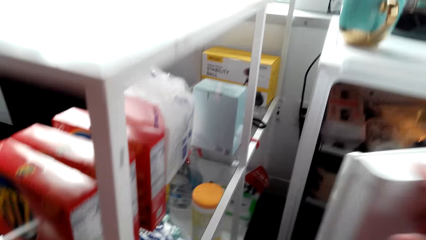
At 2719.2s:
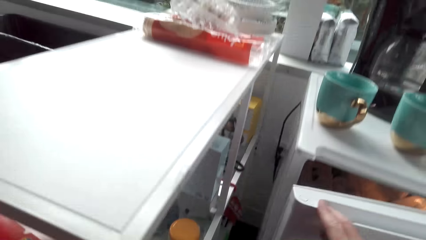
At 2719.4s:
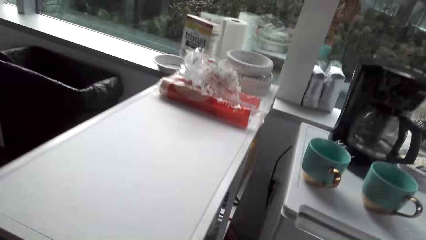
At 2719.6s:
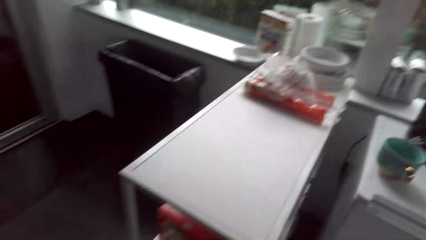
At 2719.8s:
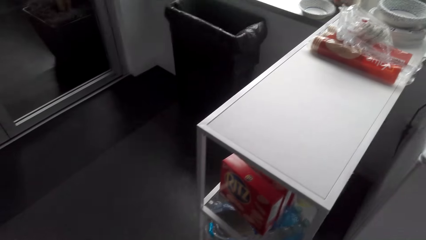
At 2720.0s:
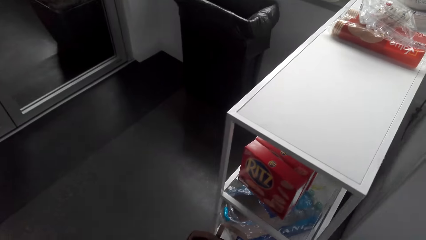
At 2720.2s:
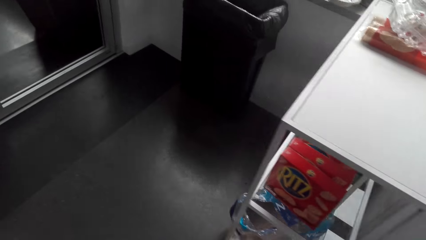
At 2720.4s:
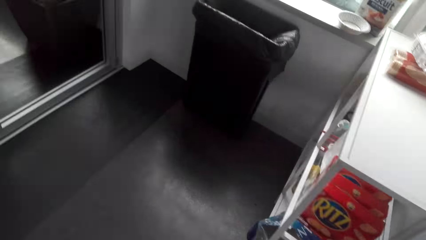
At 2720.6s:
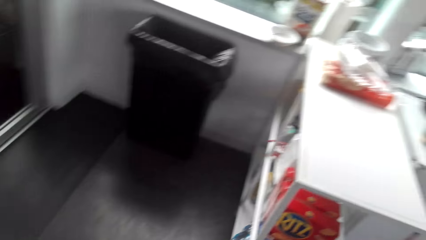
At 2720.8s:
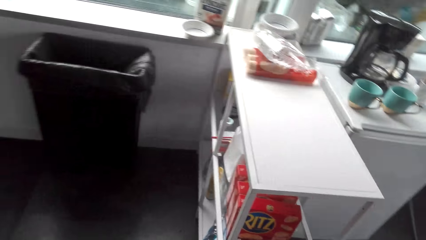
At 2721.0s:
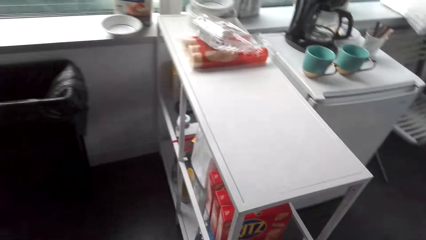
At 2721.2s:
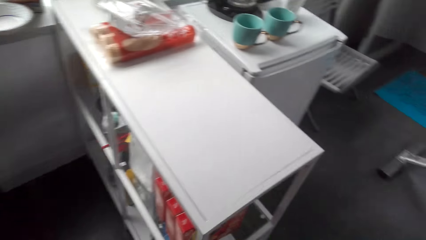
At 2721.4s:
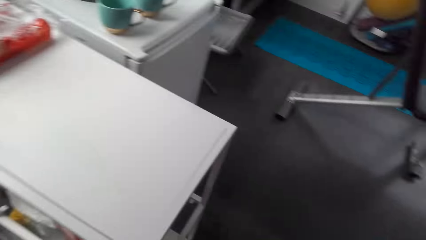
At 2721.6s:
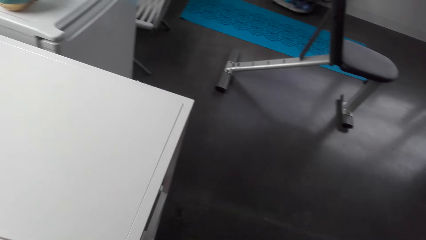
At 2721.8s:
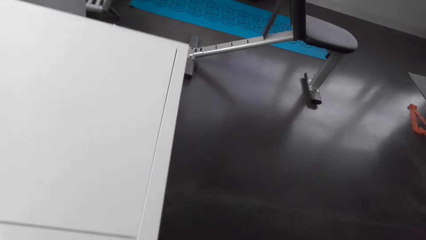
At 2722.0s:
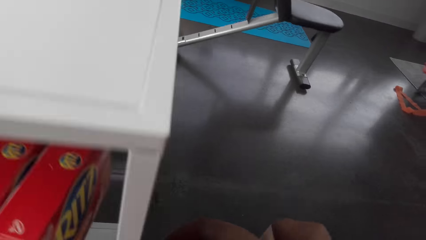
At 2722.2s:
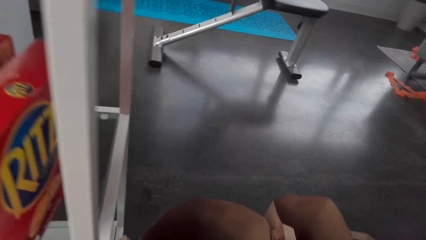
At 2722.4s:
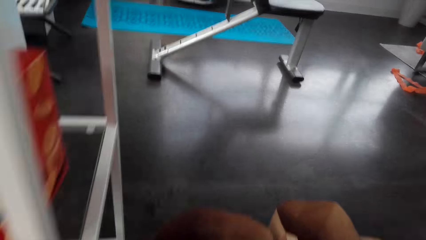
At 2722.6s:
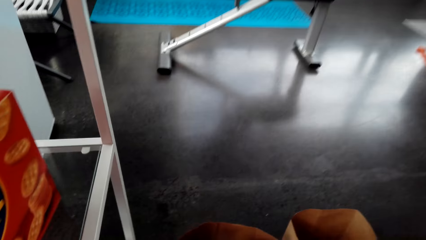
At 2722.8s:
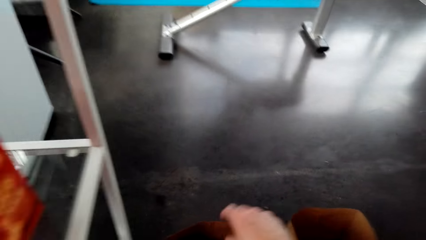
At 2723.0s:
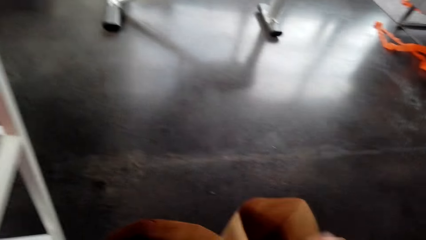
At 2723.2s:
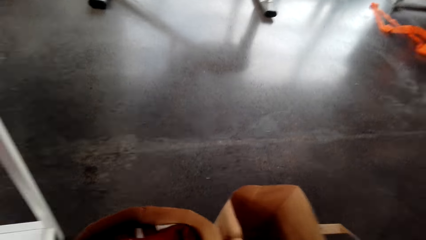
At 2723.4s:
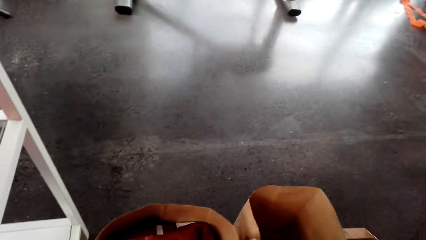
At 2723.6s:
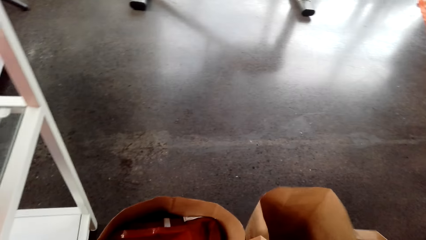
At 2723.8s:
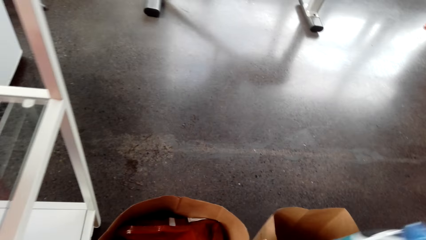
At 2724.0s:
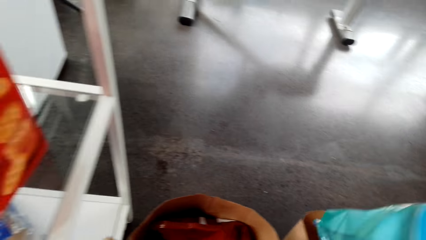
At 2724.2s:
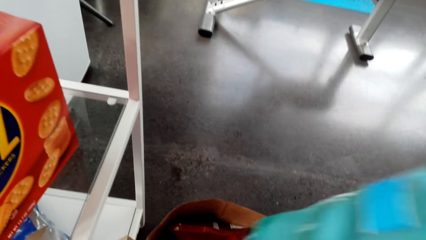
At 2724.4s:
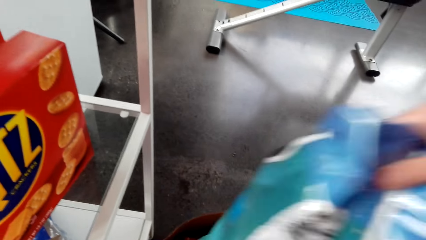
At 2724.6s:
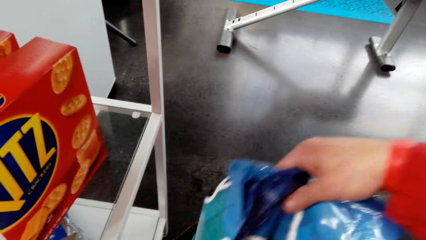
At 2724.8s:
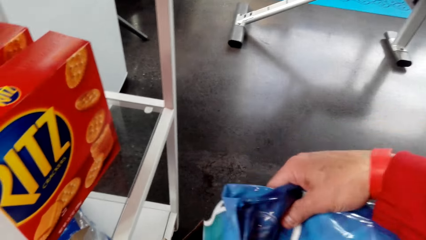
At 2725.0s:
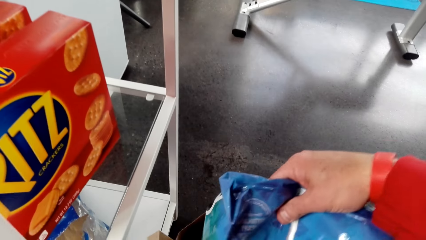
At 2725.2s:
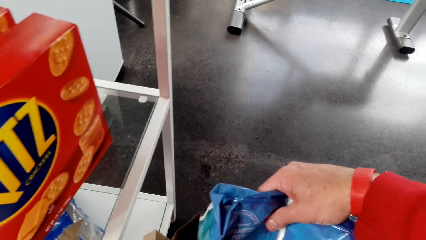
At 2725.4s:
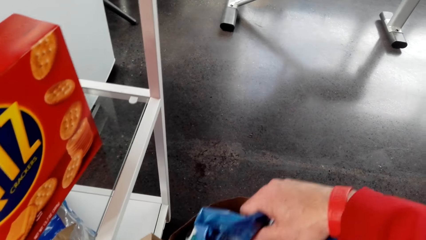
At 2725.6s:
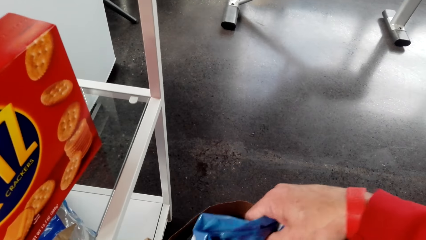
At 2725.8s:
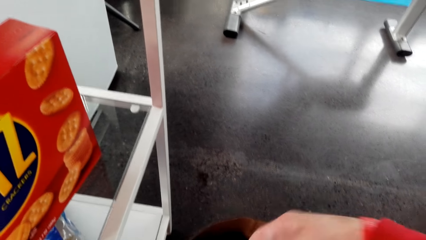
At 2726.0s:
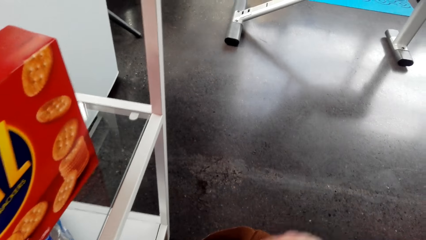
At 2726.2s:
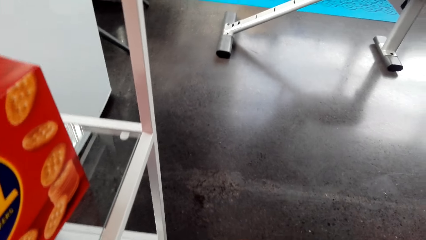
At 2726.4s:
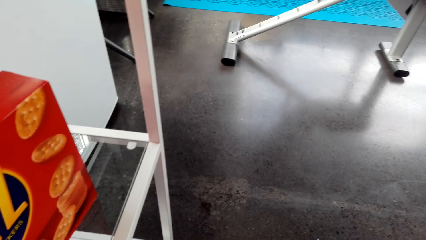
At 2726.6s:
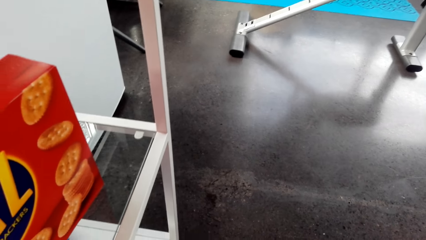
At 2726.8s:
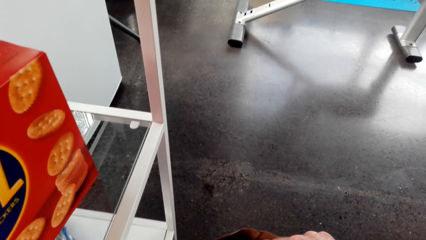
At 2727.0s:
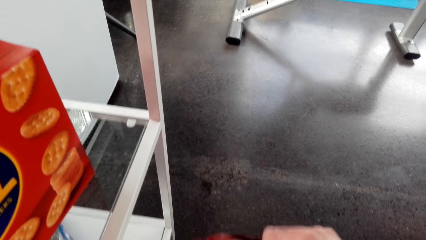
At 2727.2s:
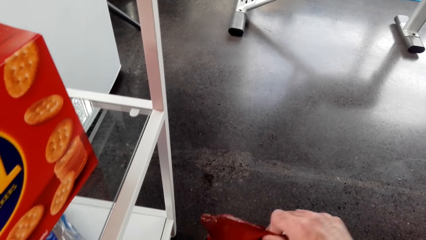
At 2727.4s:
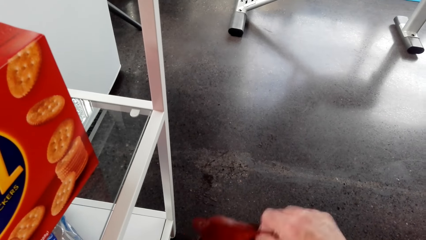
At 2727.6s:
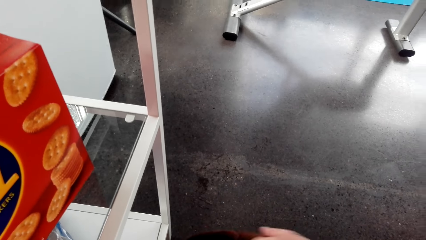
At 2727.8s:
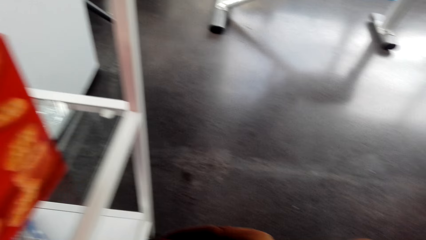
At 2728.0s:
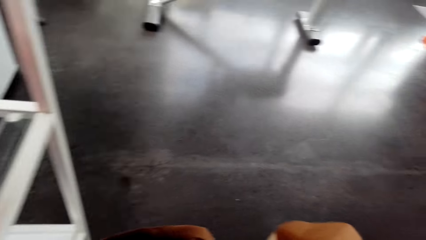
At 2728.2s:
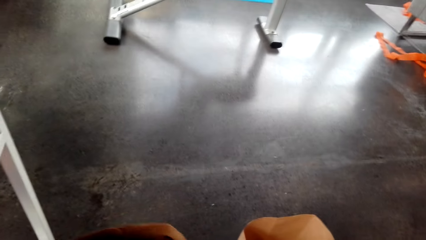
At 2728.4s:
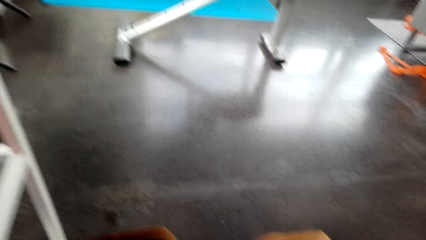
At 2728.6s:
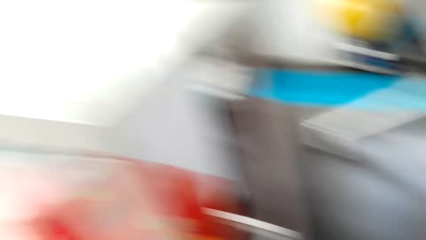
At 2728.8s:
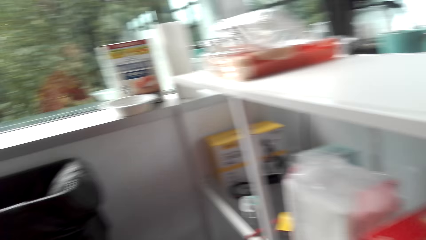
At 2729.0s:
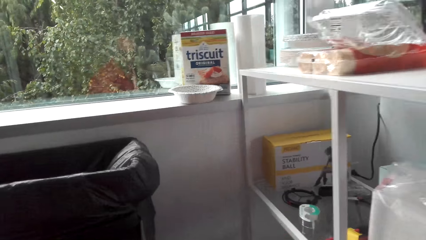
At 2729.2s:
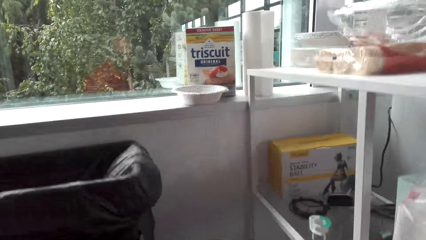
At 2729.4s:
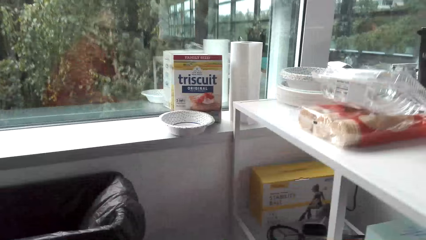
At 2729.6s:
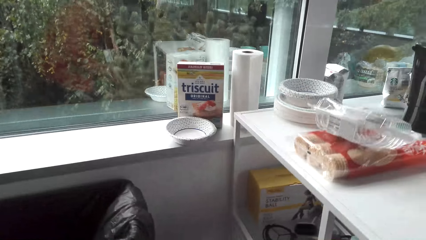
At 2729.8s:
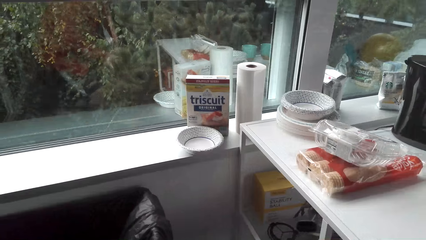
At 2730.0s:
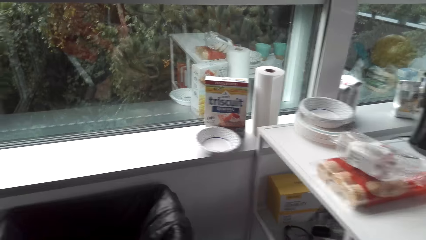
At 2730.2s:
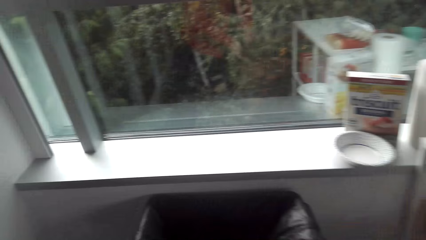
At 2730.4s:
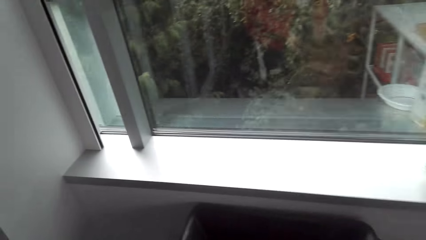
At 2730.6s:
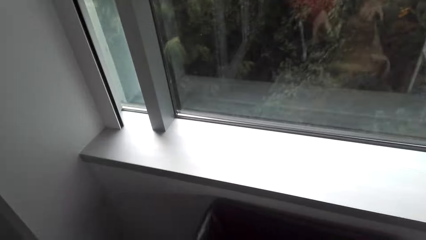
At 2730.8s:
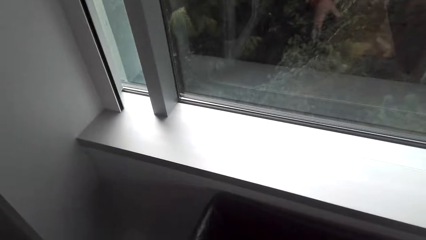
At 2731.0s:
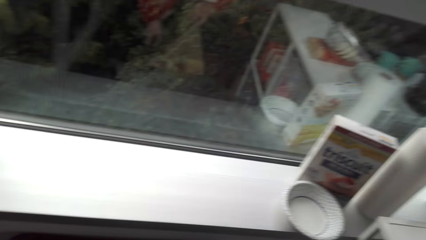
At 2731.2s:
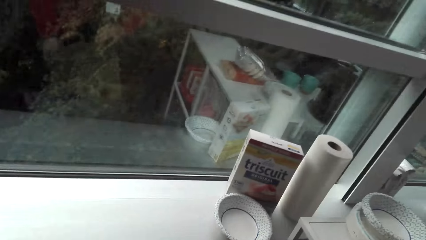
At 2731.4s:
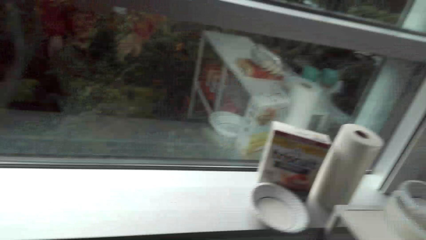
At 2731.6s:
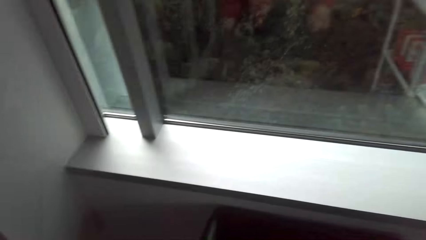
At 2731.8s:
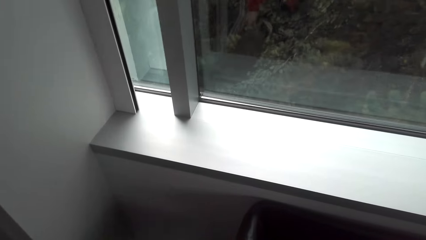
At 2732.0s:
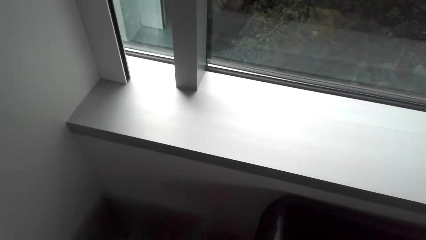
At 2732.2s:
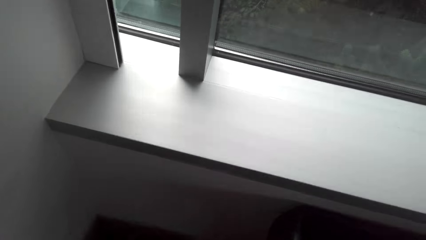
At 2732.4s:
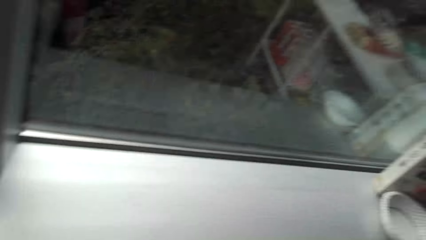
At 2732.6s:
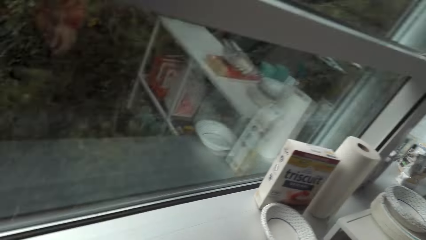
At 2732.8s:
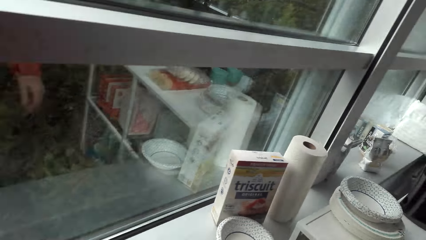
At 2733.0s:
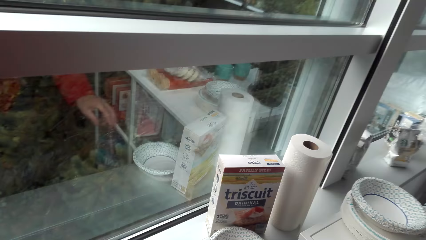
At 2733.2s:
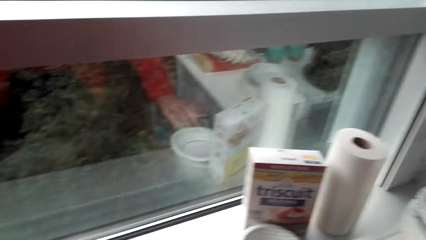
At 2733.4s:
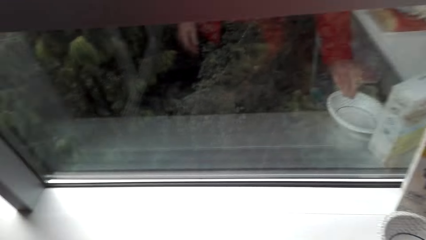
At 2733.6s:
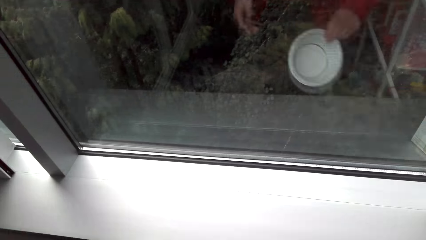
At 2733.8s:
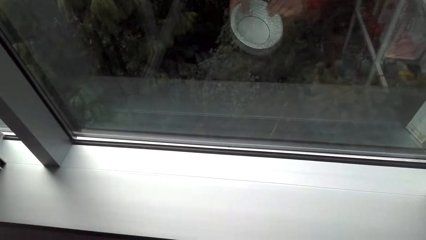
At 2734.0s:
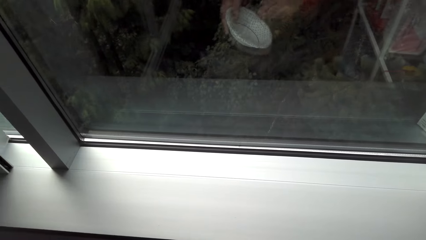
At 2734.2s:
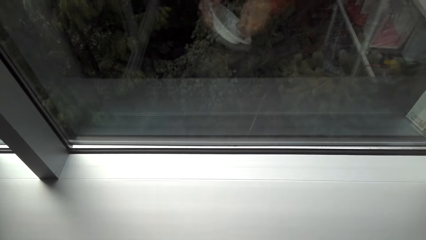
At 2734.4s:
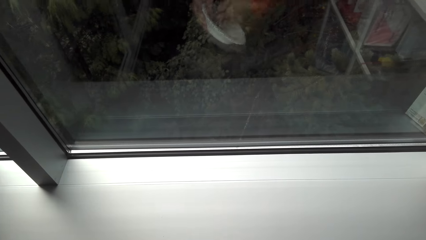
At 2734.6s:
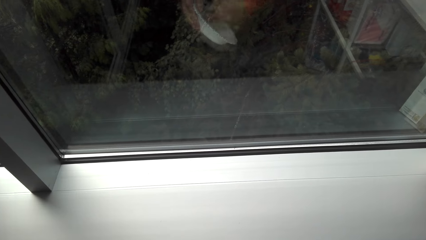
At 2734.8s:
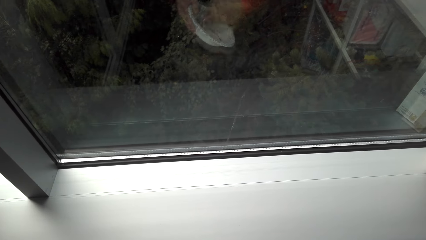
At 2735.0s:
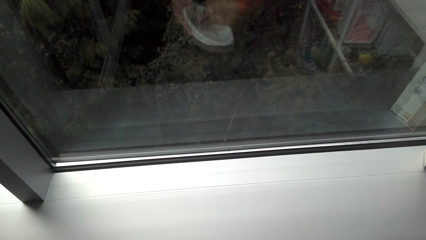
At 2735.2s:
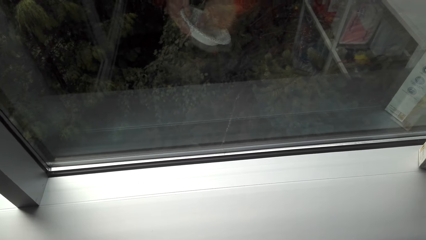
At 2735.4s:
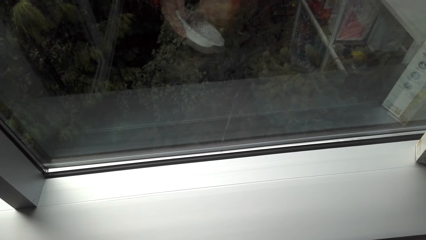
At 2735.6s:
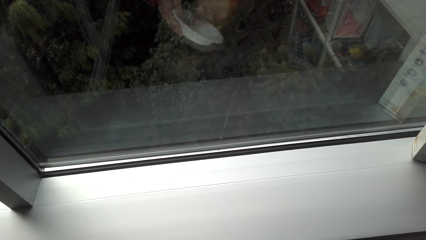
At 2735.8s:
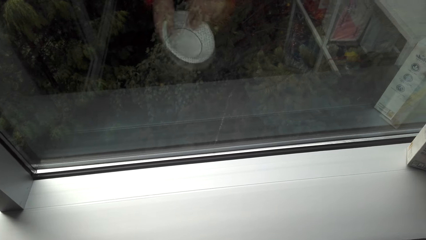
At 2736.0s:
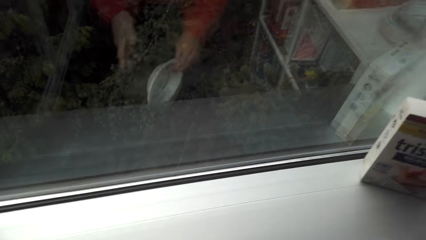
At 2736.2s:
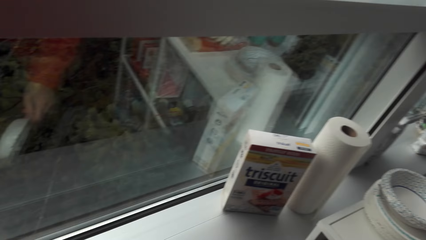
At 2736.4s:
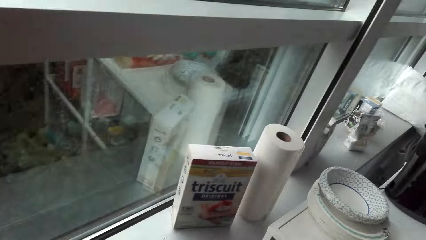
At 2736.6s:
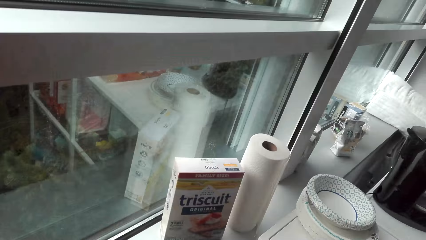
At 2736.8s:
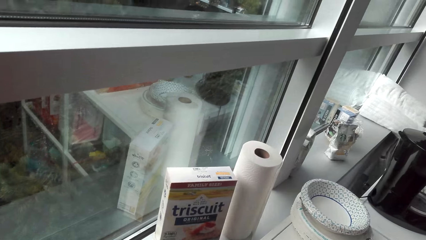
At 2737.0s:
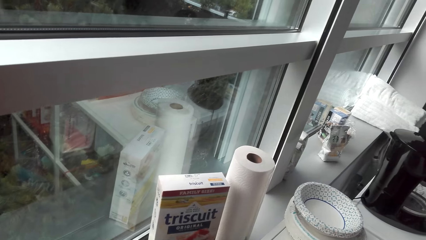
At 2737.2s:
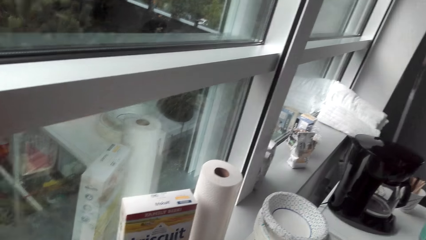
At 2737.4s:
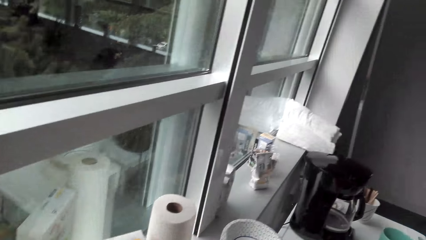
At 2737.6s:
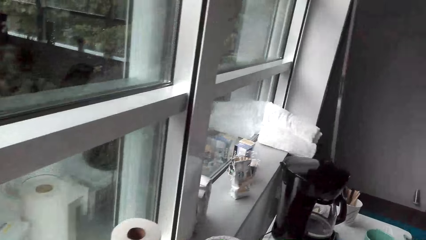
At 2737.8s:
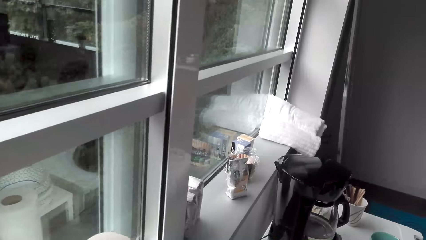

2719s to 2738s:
The camera wearer closes the fridge. They bend down. They pick a pack from the bag on the floor. They put the pack in the next bag. They stand up. They take a plate. They wipe the plate with fingers. They pour the dirt.
